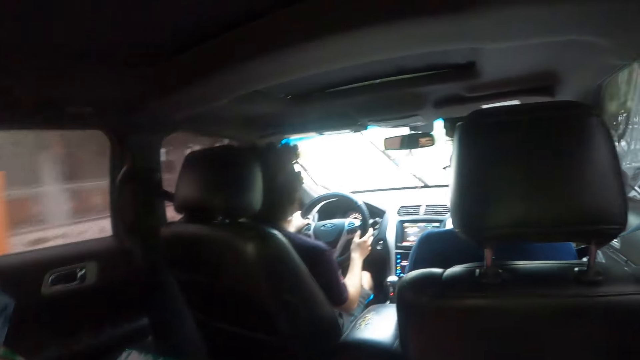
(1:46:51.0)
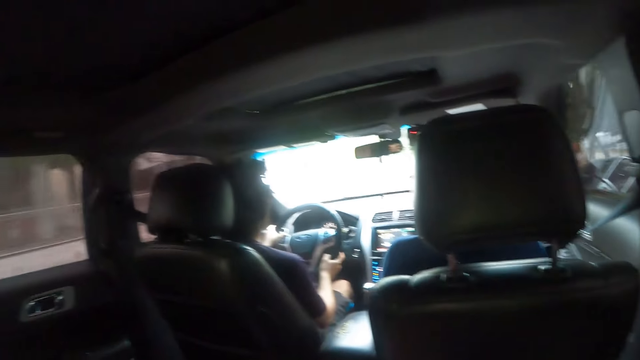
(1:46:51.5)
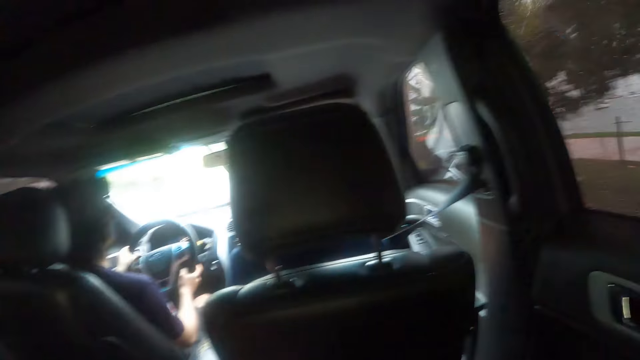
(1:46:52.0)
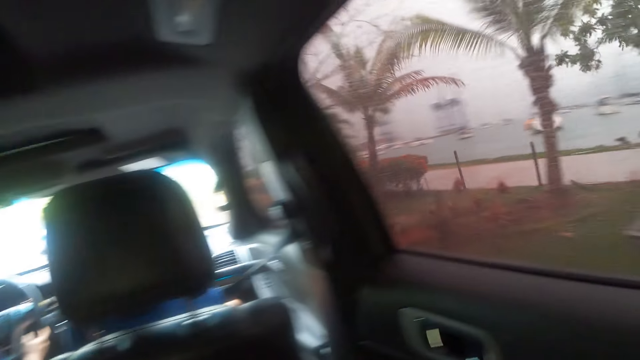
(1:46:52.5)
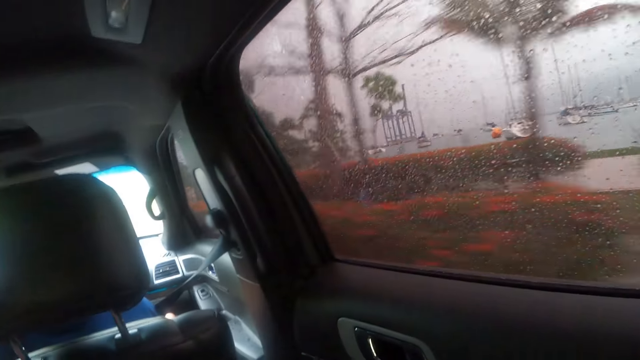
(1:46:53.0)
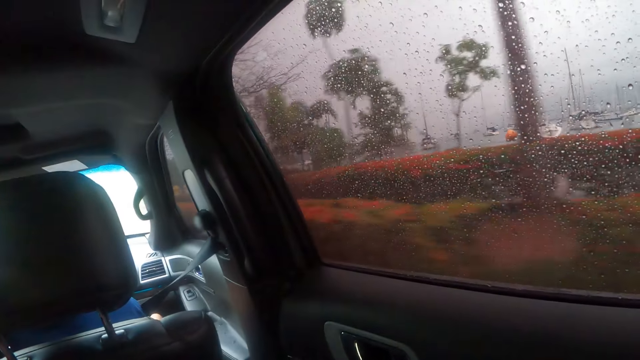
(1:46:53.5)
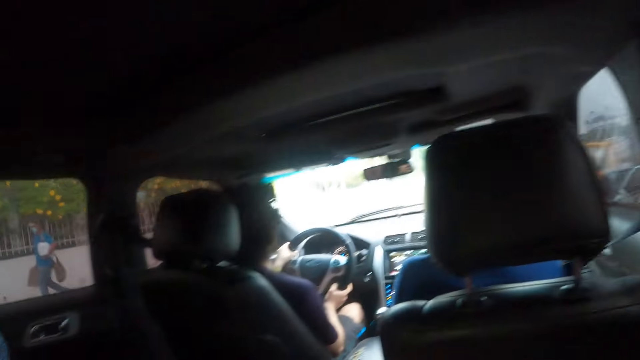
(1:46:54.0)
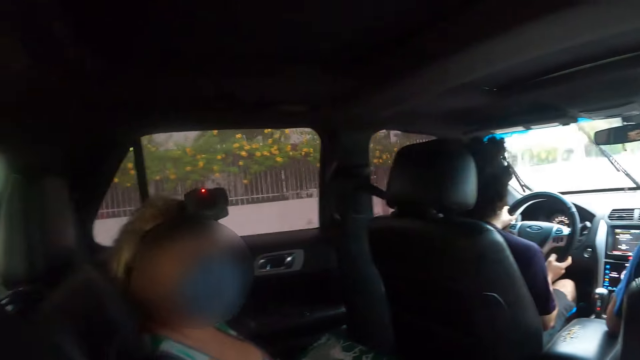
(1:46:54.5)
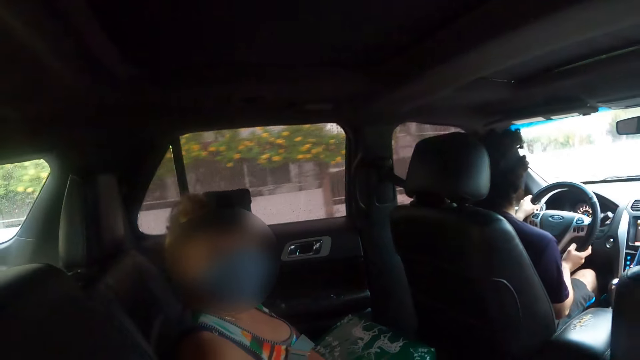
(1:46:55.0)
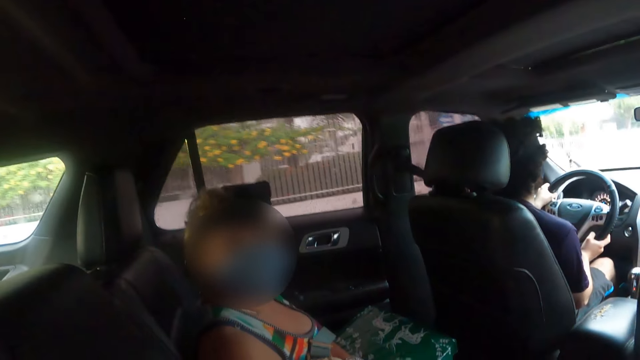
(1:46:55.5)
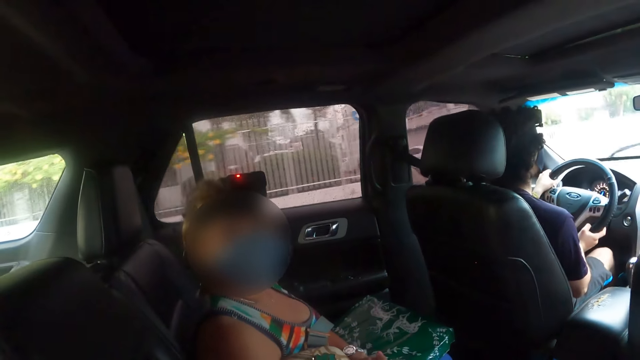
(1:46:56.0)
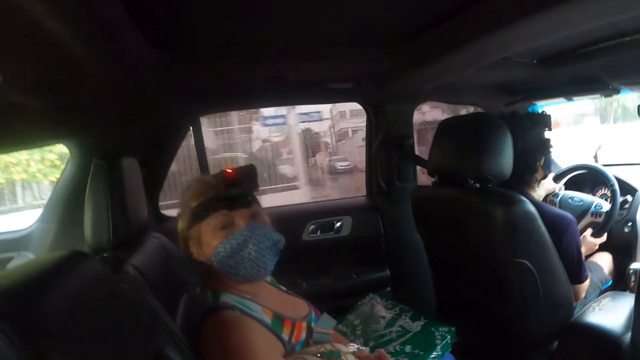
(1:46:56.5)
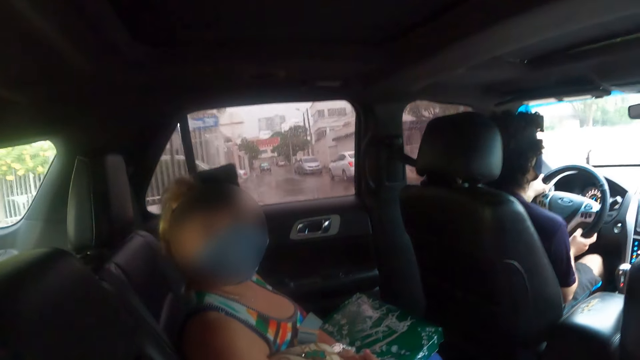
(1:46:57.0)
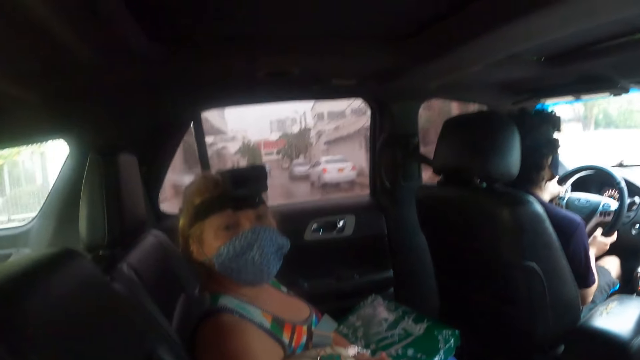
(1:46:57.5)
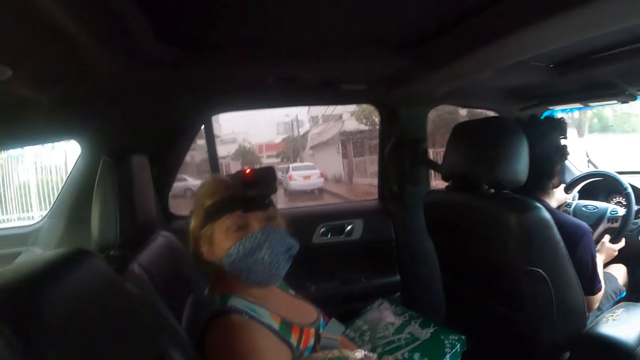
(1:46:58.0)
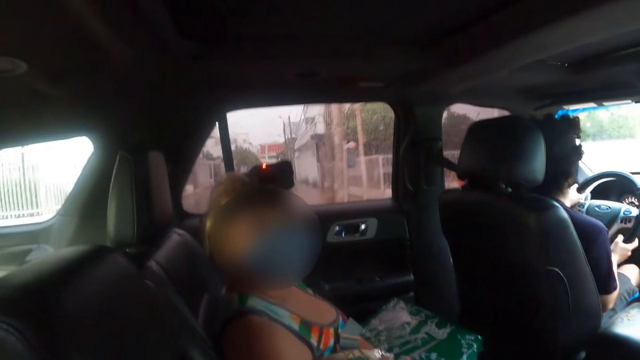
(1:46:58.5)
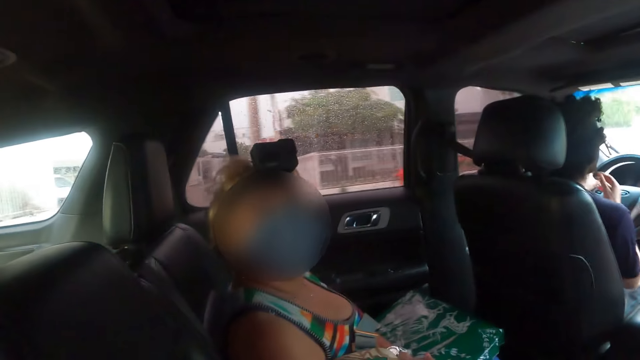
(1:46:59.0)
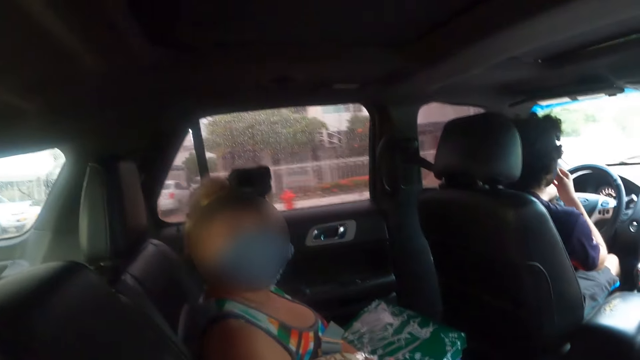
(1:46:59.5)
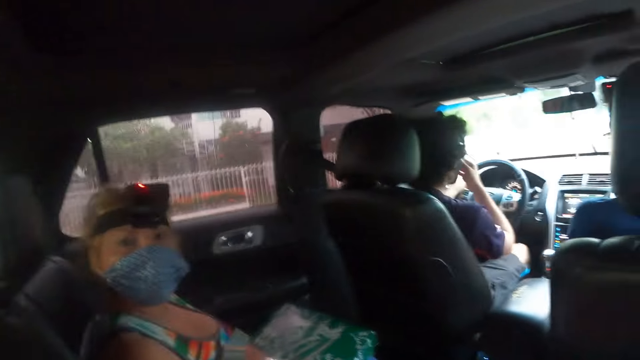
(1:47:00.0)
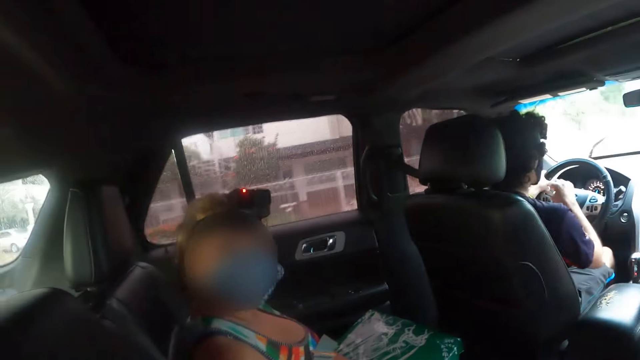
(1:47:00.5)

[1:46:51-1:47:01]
The camera wearer looks around the car. They look through the car window. A woman converses to the camera wearer in the car.

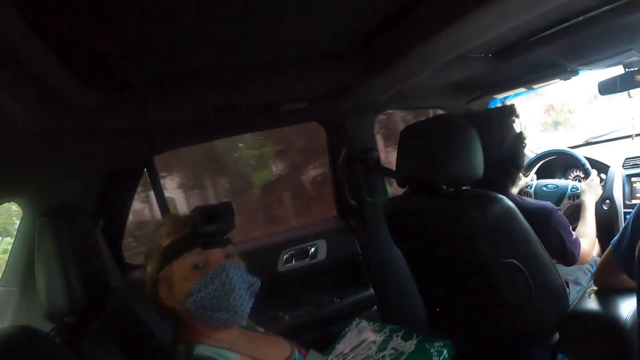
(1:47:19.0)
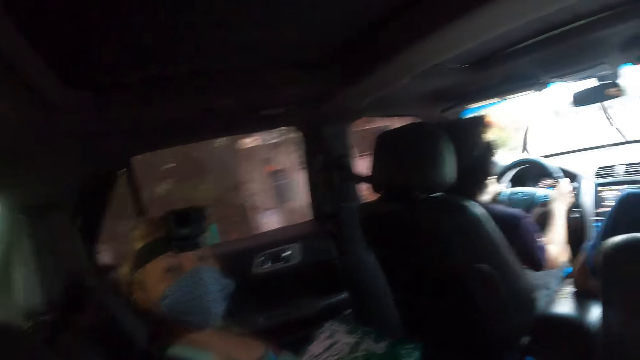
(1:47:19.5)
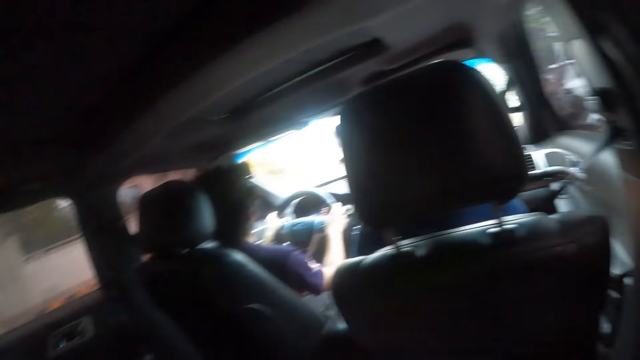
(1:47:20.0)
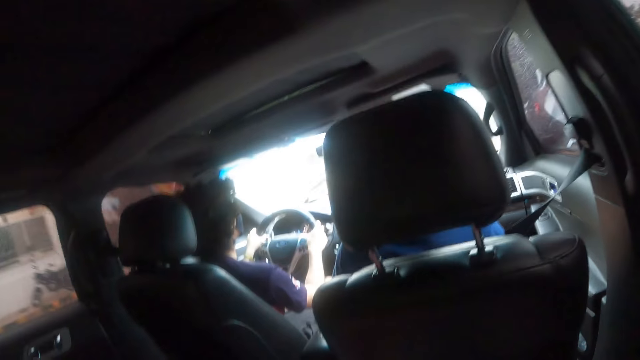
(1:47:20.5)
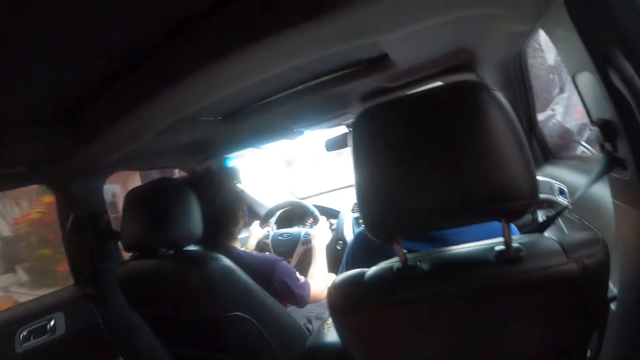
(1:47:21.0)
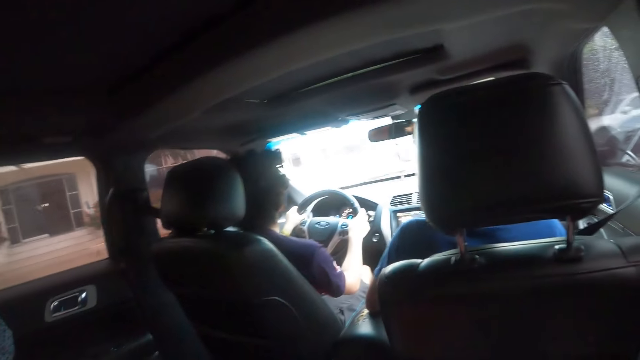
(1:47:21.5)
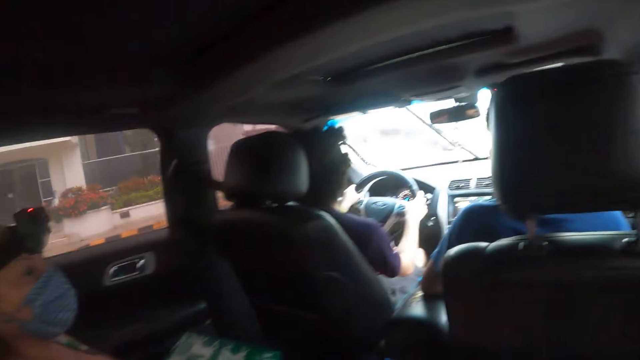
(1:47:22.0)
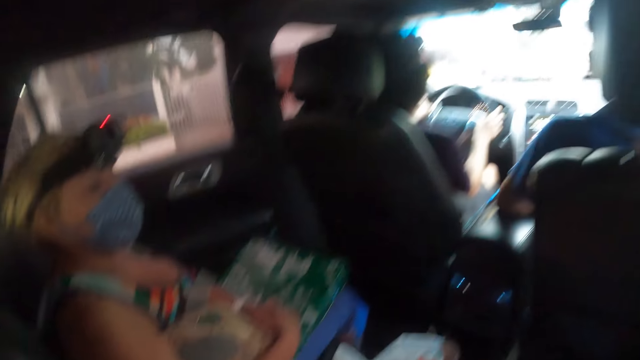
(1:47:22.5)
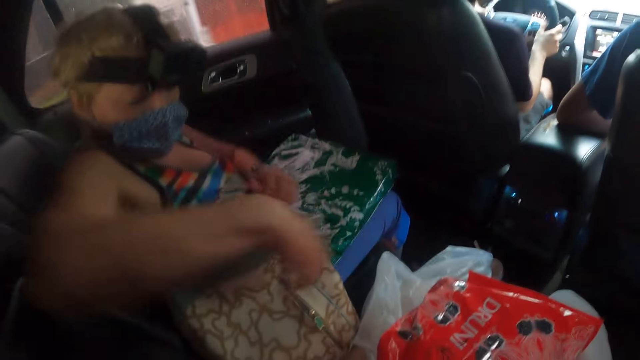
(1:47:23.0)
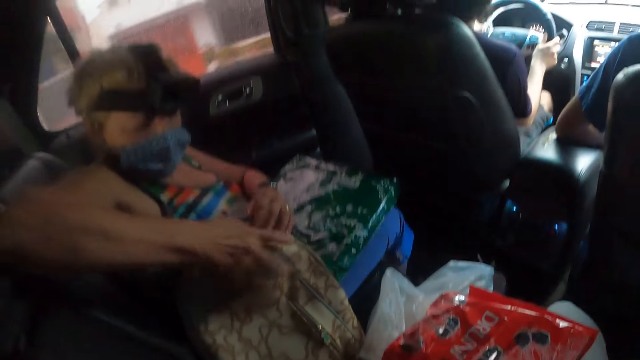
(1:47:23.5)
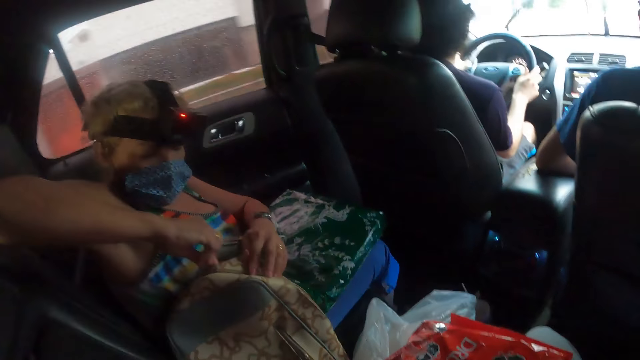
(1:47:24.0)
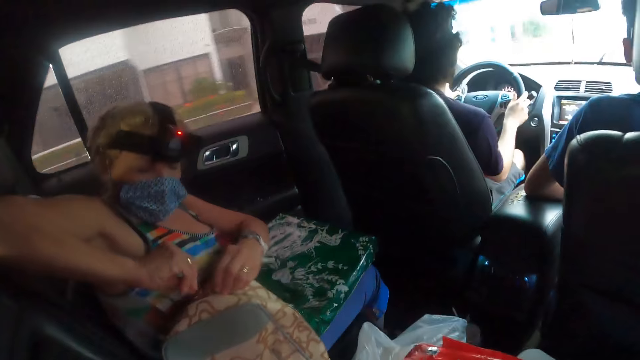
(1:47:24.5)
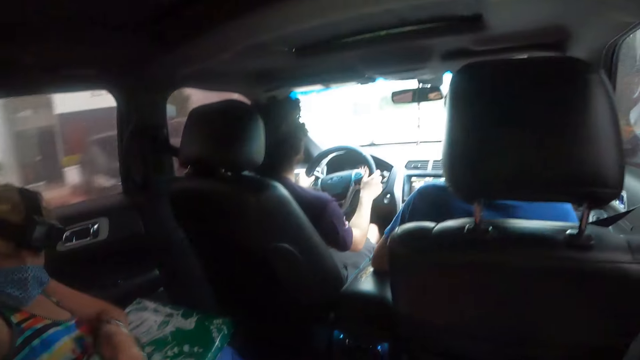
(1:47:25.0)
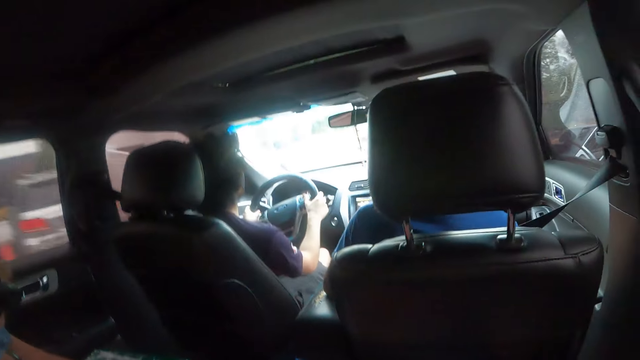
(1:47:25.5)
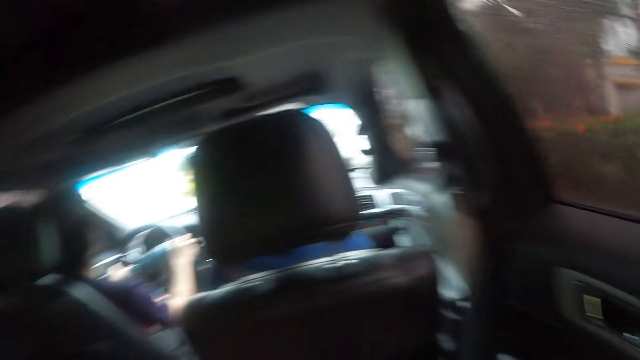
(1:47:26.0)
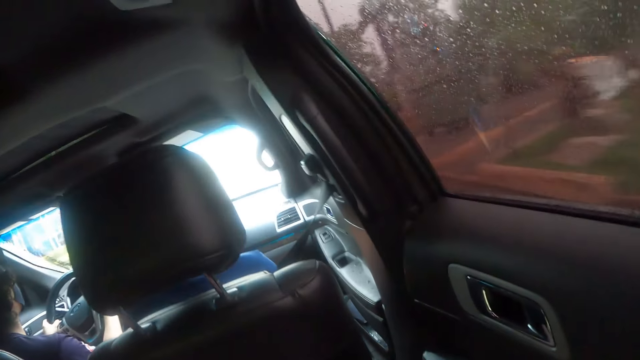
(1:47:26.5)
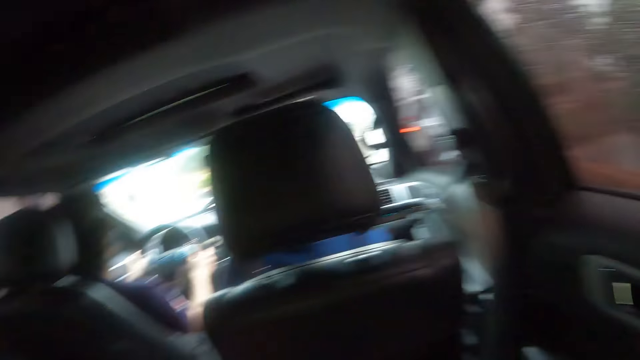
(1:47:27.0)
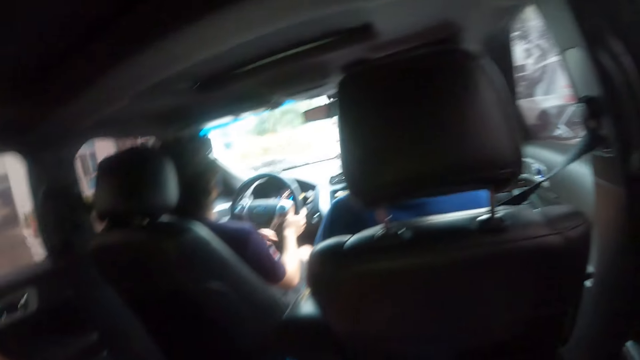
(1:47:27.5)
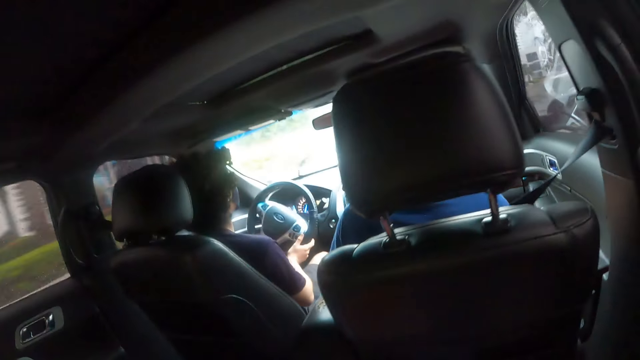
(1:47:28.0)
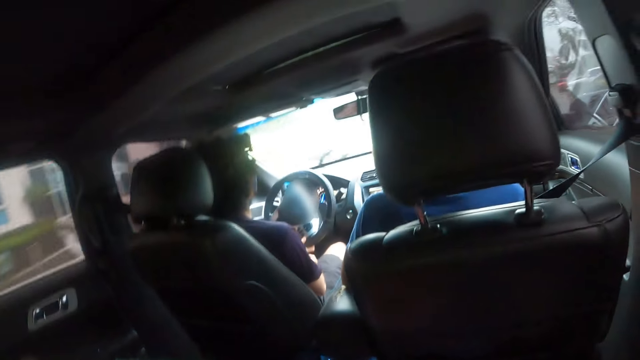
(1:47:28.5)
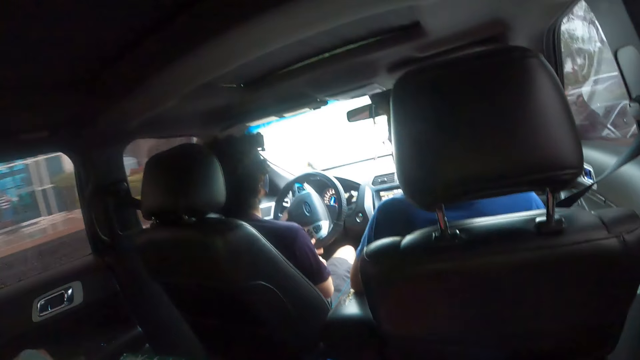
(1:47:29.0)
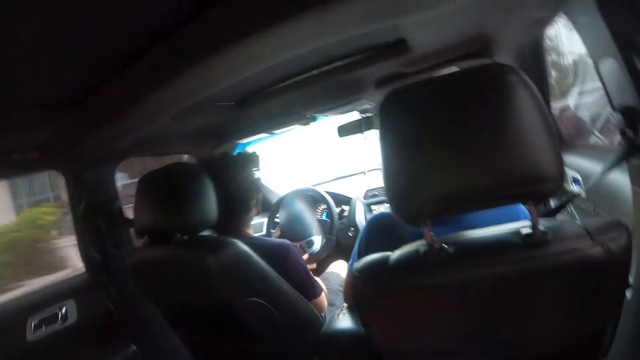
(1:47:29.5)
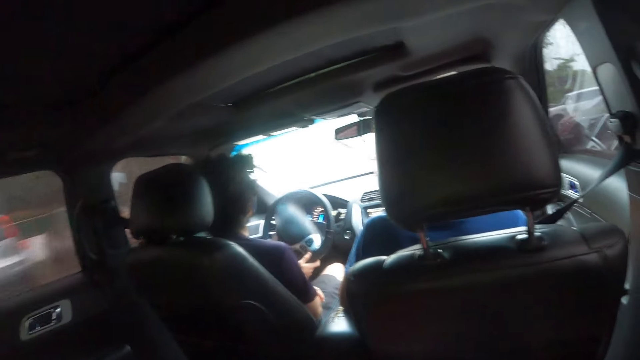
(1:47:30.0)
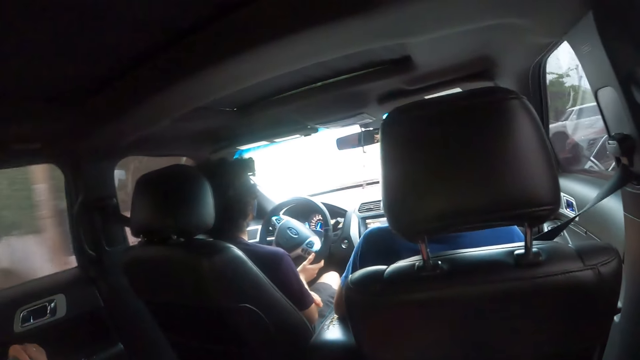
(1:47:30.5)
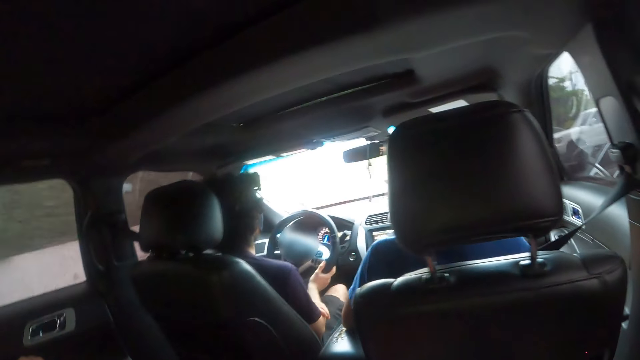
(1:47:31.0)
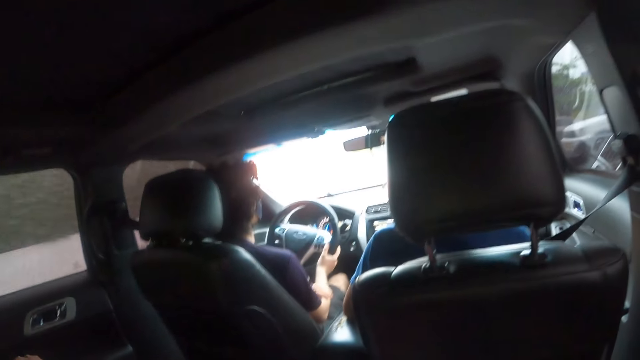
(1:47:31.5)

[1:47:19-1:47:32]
The camera wearer looks at a driver. A woman touches her bag. The woman opens the bag beside her. The camera wearer looks around the car. They look at the driver.
